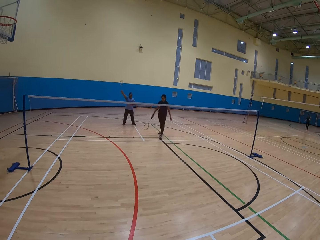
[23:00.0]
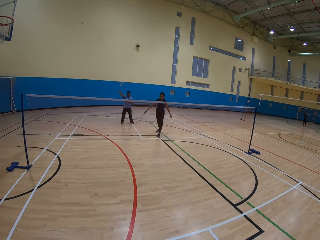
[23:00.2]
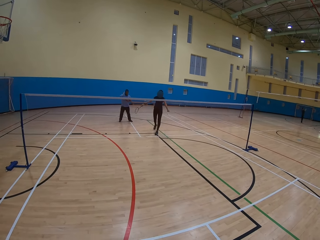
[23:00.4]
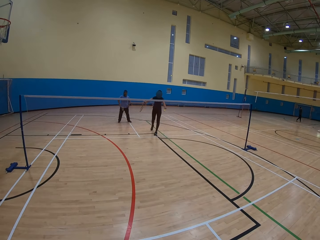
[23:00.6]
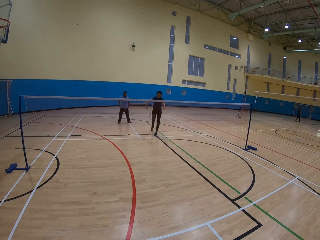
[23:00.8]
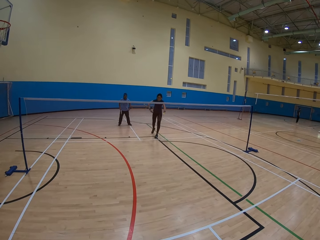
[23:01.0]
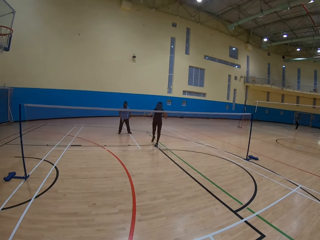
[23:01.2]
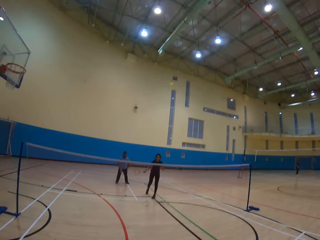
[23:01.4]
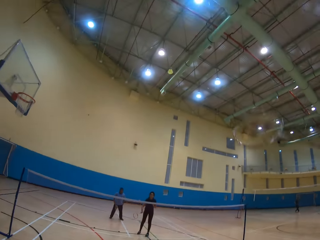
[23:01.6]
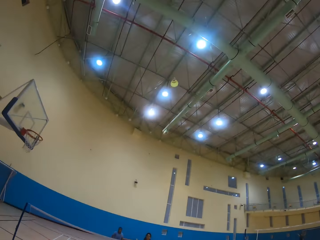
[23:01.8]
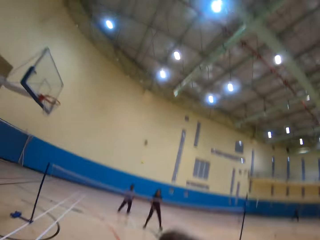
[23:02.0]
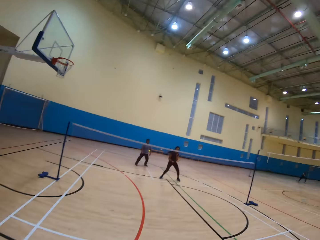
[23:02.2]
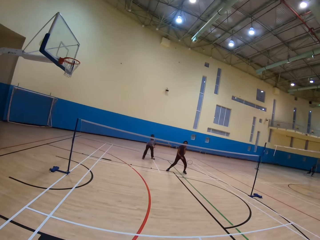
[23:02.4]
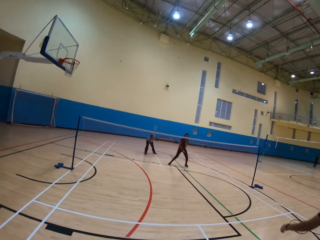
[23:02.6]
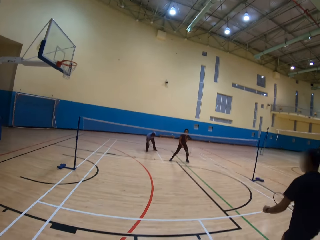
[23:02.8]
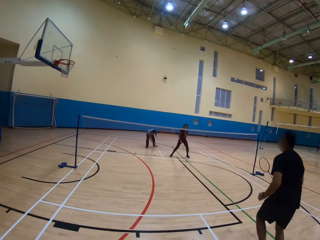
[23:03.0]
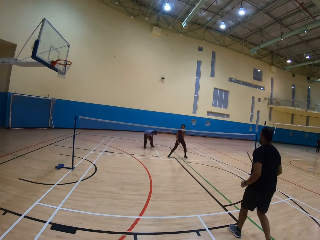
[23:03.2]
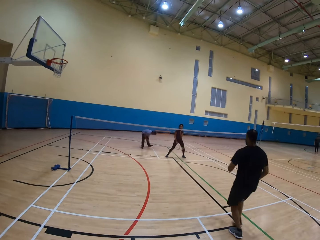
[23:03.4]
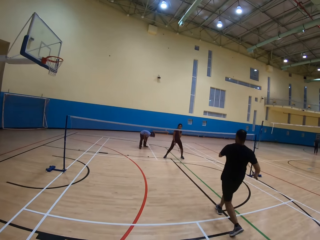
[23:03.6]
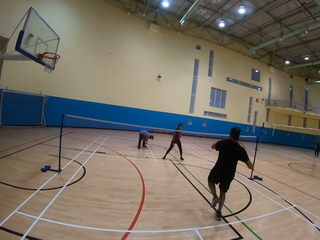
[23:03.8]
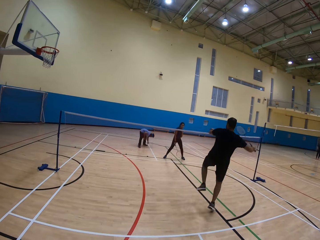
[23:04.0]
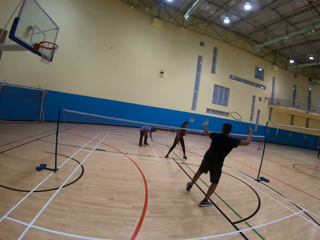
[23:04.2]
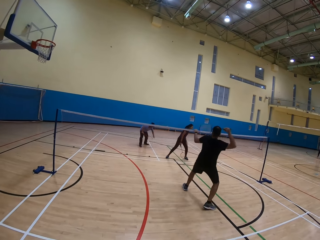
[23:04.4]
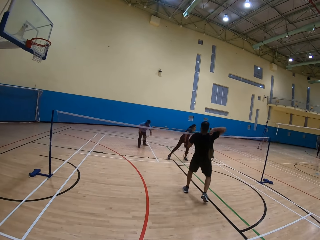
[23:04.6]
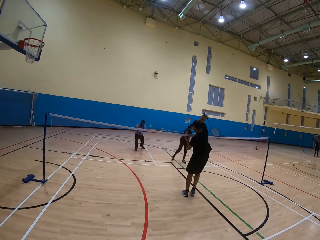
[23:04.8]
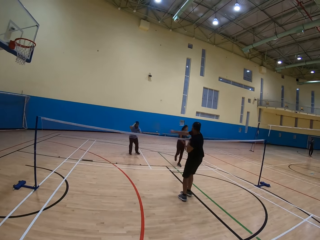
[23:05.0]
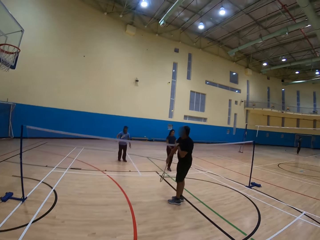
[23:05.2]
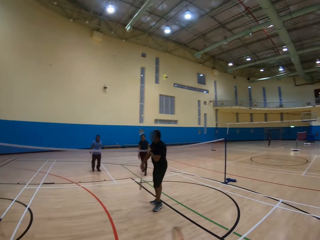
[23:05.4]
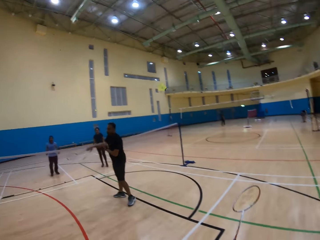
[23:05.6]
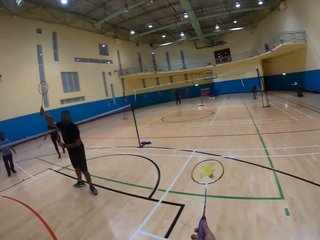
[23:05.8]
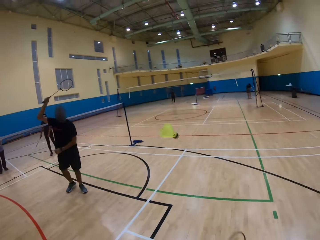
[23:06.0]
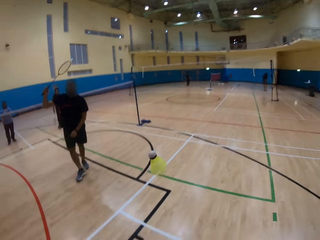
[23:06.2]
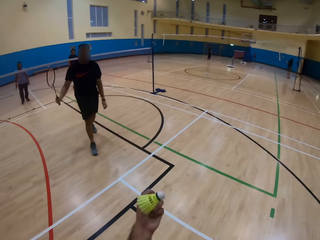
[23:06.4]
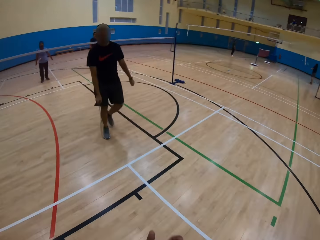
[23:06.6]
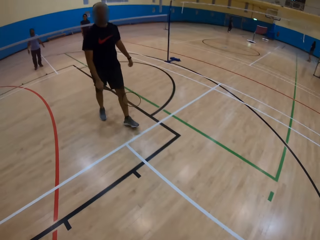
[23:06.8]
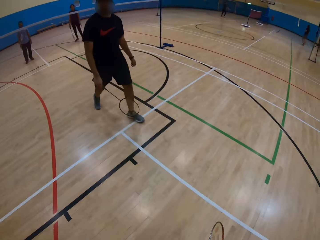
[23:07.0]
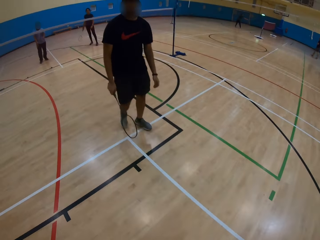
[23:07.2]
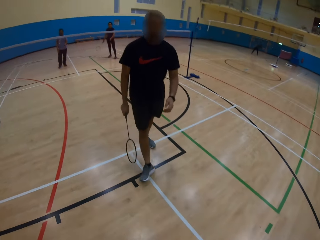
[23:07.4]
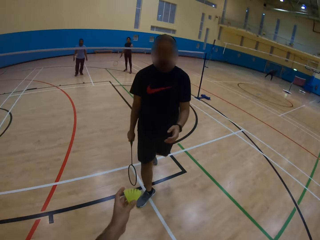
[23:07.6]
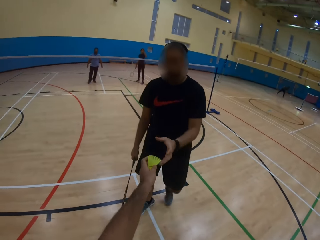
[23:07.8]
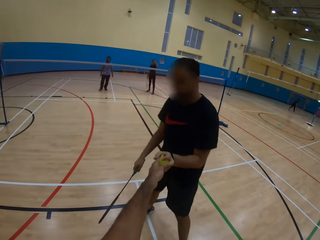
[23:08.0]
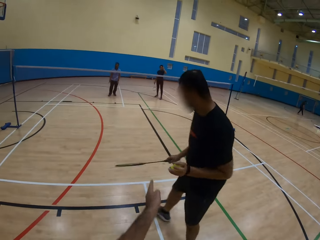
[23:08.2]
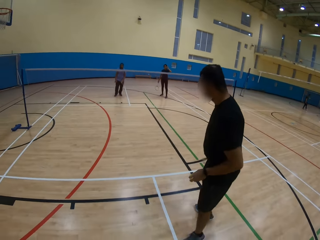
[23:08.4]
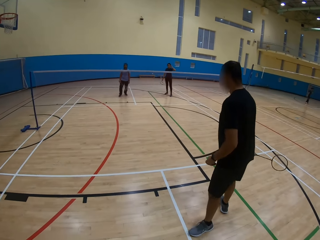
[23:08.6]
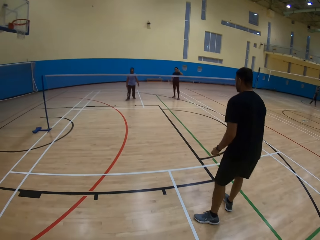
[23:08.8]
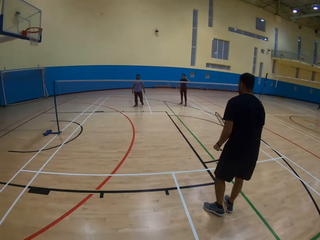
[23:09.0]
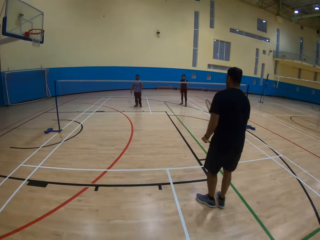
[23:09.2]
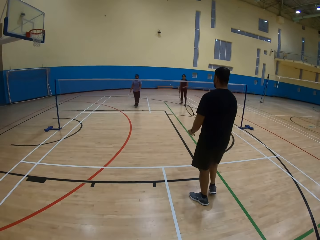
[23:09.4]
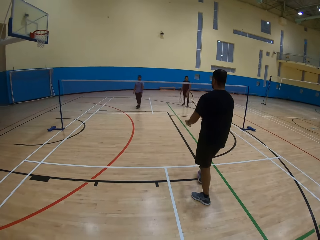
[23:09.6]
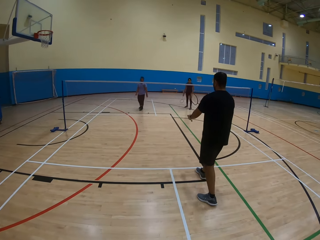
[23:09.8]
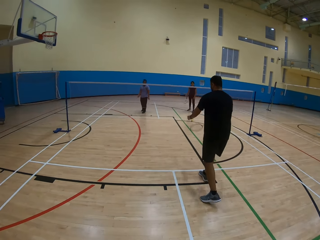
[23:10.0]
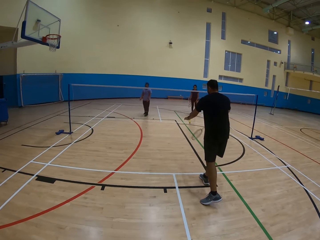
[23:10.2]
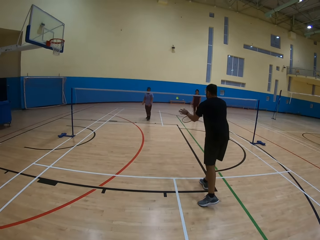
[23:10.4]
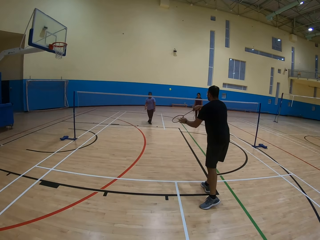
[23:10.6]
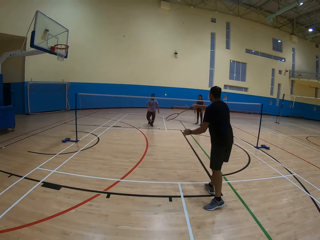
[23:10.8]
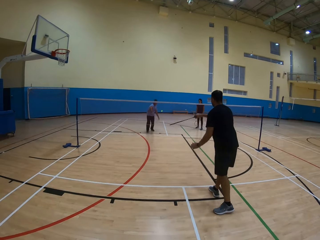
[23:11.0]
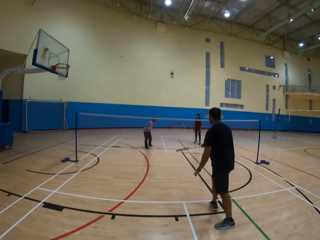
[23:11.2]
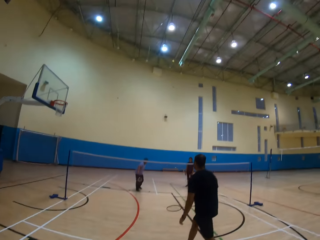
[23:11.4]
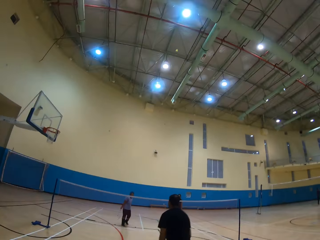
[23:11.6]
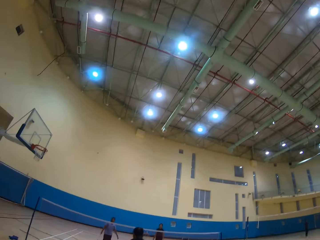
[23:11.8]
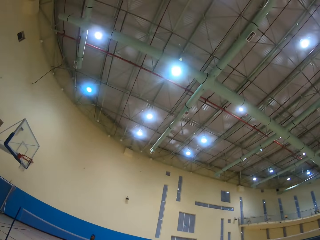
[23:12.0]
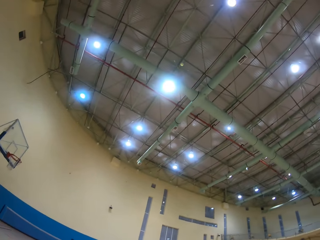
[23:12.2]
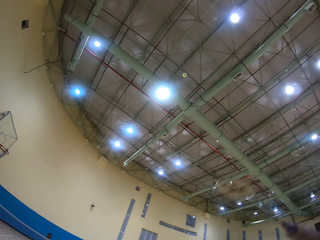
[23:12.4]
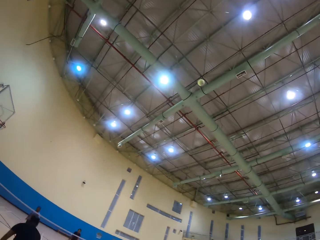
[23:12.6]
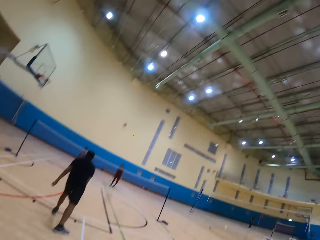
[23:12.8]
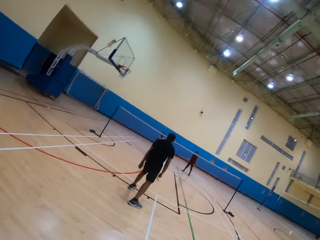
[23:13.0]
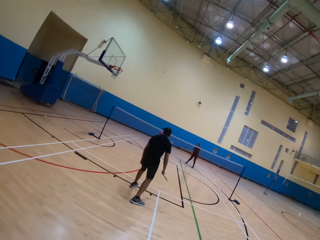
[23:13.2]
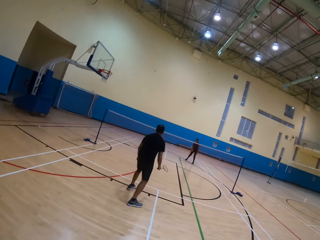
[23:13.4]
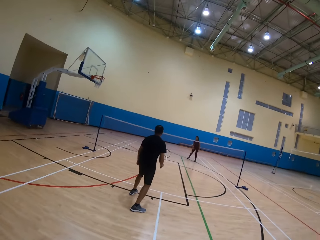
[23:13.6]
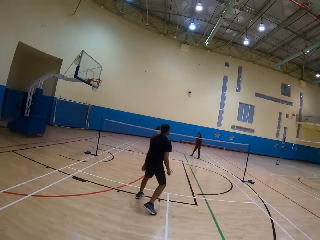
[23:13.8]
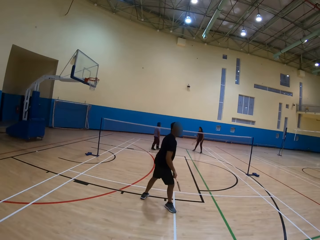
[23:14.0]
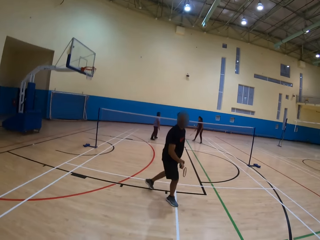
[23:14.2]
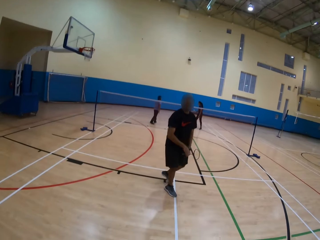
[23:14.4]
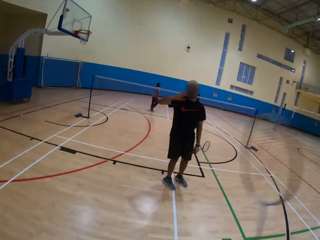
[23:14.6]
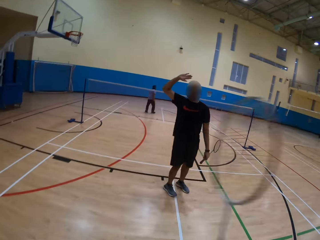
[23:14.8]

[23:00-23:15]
A woman hits the tennis ball. The camera wearer plays badminton. They hit the tennis ball. They give a man the shuttlecock. The man throws the shuttlecock and hits the shuttlecock. The camera wearer plays badminton and hits the shuttlecock.

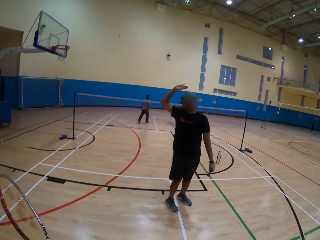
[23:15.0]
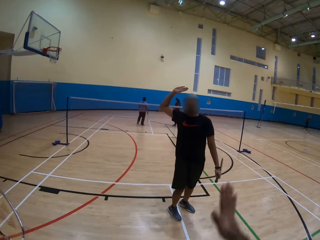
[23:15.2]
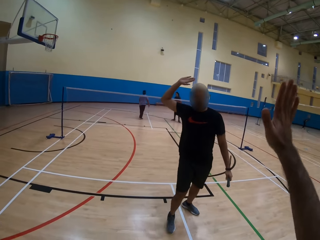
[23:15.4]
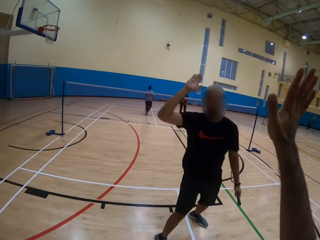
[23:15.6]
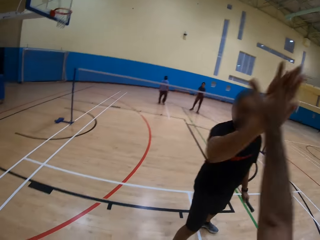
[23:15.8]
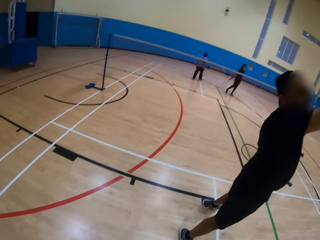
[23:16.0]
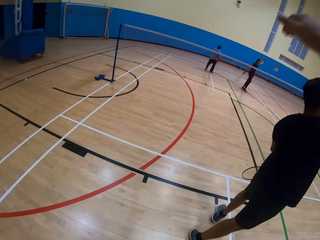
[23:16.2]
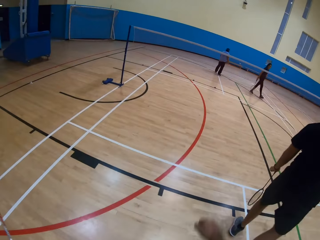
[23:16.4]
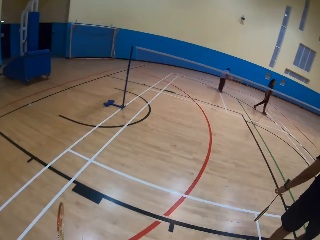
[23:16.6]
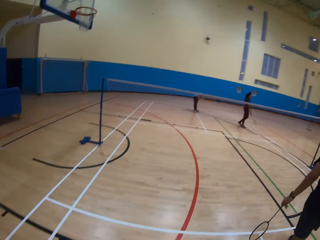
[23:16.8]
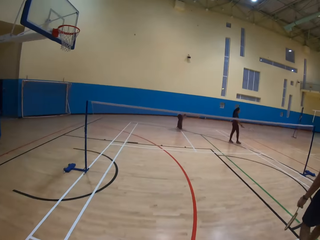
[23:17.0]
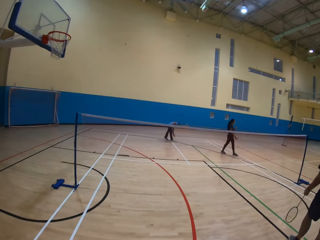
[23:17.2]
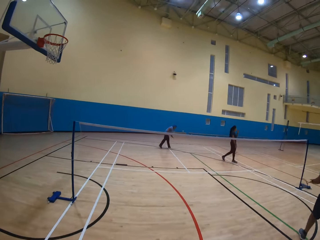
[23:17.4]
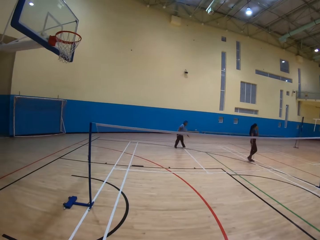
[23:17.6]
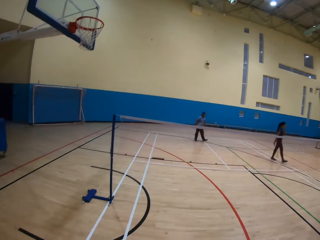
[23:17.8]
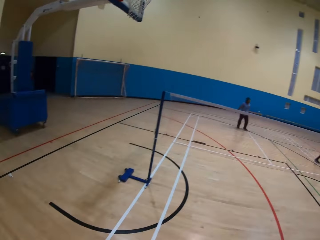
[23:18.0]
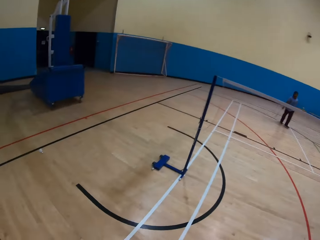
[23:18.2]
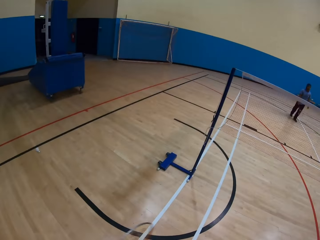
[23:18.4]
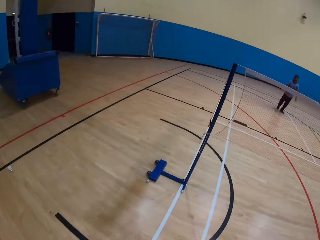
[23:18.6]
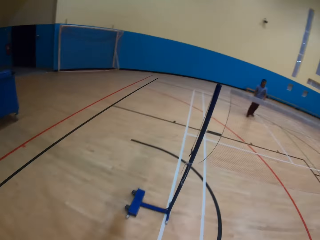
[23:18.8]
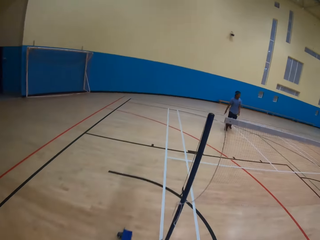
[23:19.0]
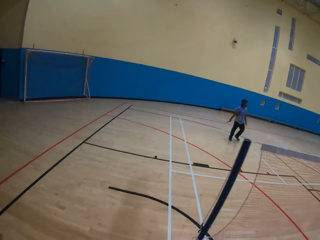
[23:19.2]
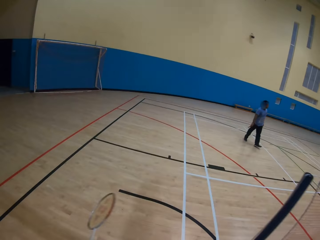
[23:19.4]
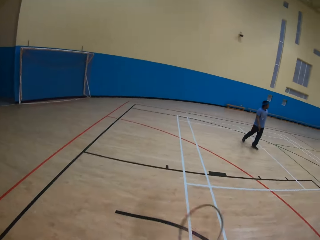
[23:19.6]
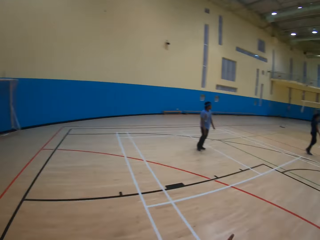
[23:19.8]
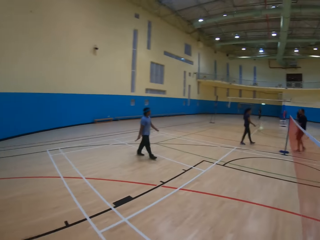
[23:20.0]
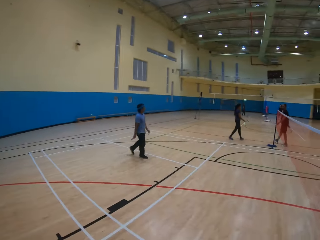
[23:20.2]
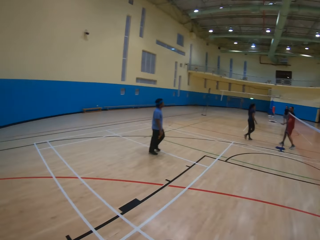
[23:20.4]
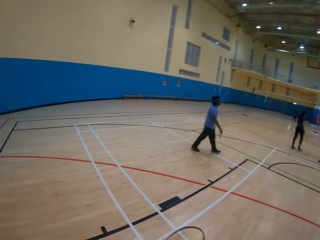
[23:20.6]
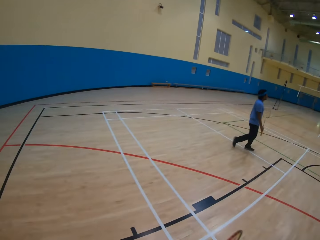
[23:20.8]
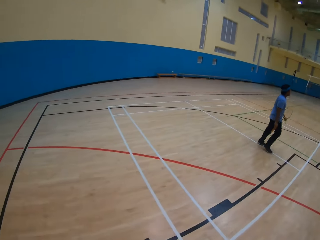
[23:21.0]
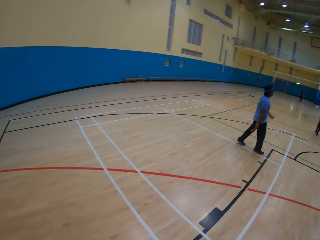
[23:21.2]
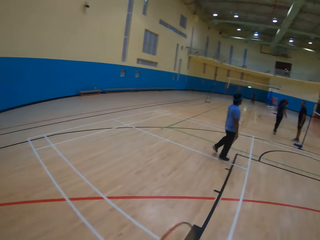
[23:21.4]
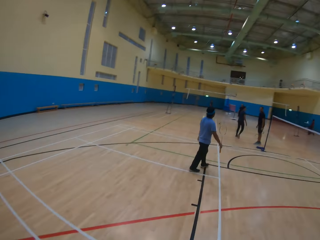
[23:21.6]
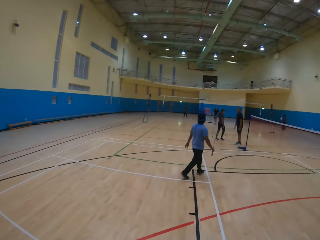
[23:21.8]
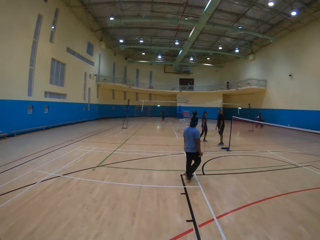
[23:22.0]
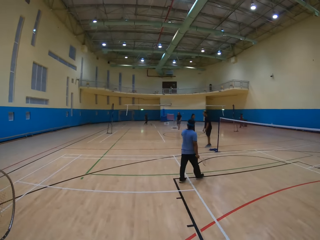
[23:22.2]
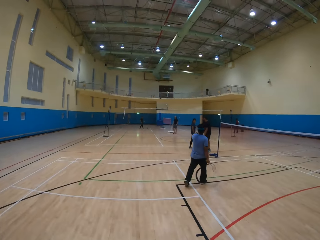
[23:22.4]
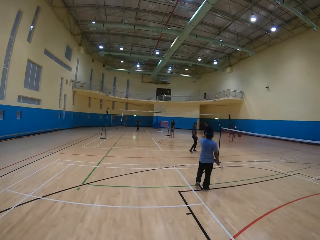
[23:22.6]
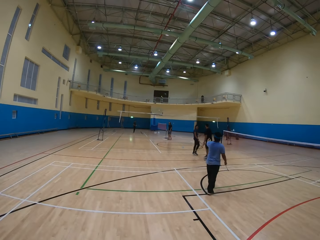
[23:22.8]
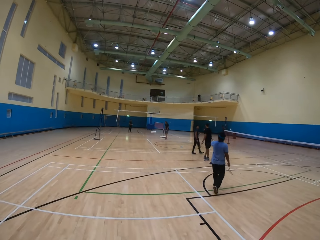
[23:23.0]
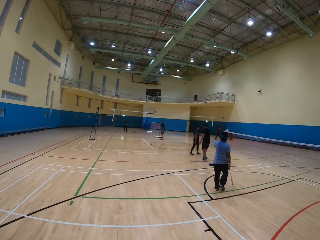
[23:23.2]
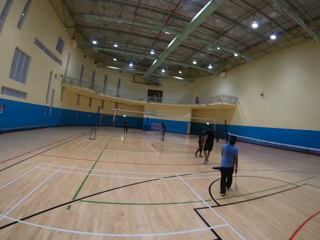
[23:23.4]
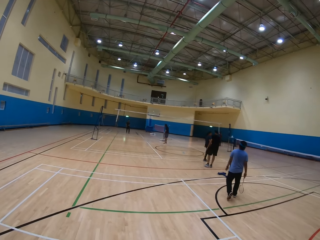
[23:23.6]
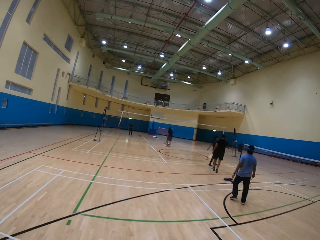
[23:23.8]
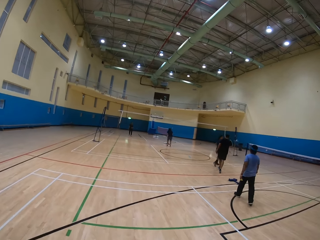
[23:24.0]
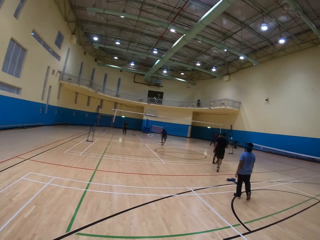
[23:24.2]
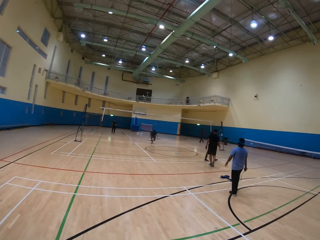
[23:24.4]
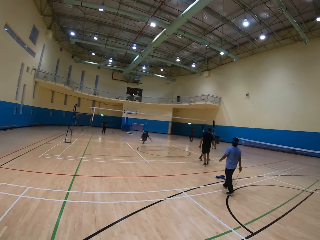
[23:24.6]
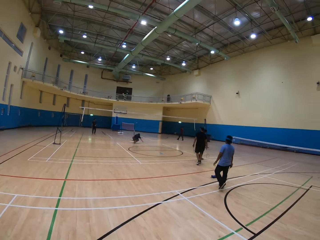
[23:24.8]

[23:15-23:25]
The camera wearer greets a man. They hit the man's hands. They walk around the playing ground.
